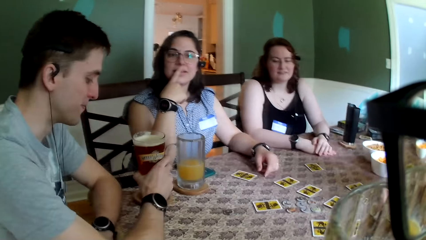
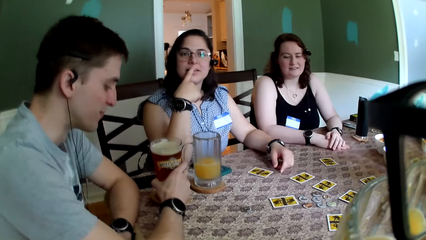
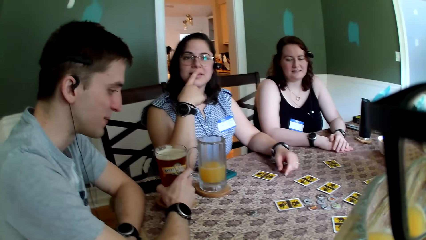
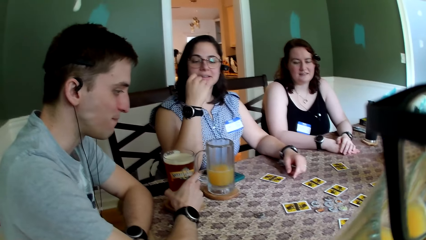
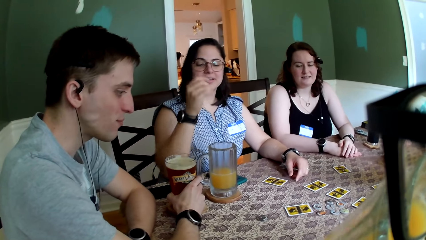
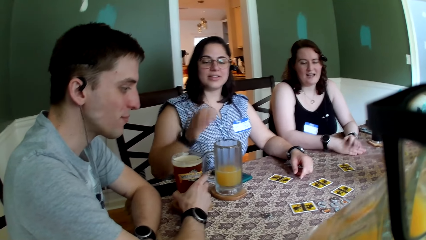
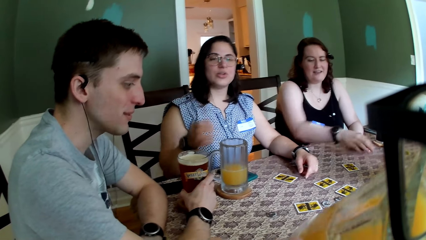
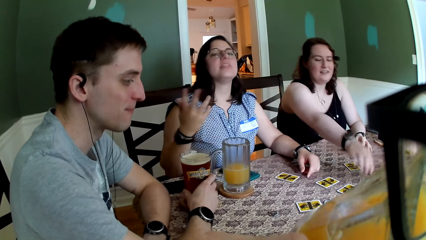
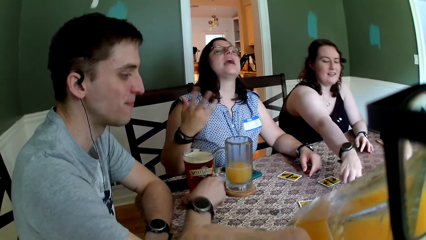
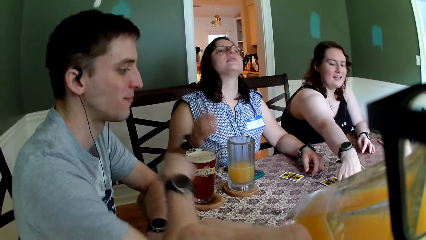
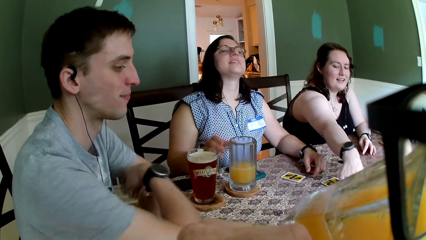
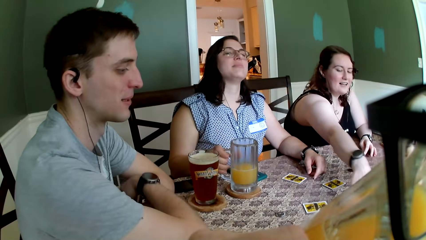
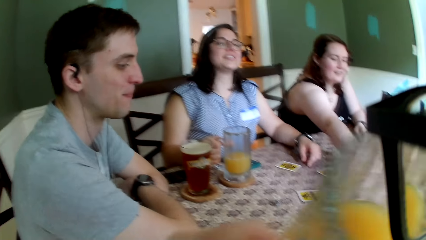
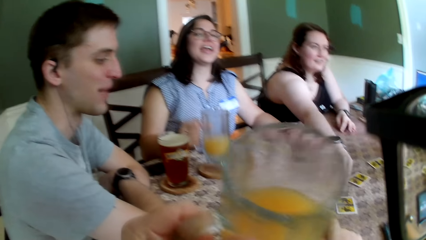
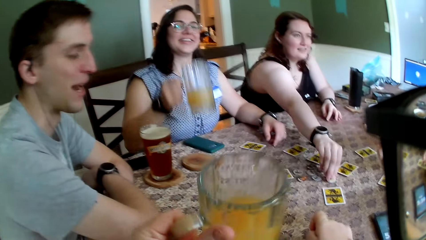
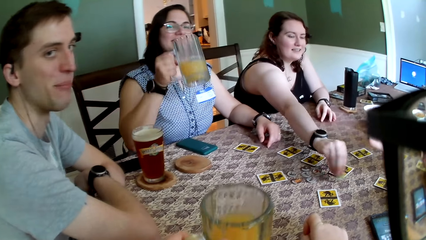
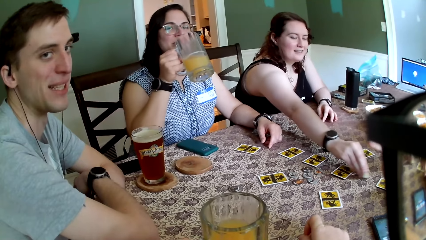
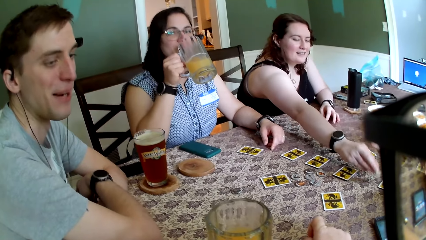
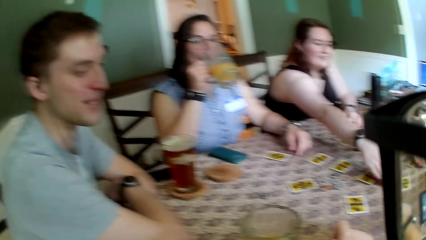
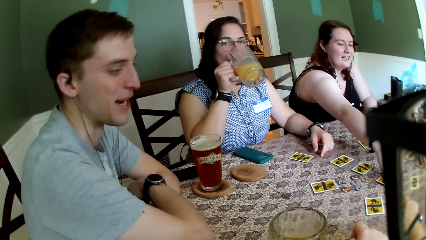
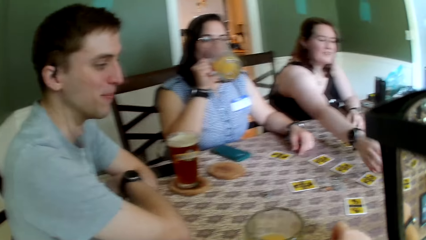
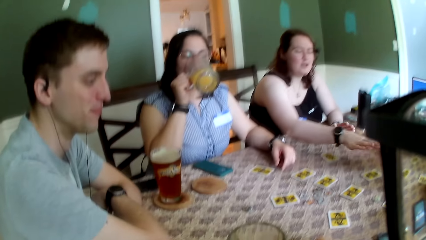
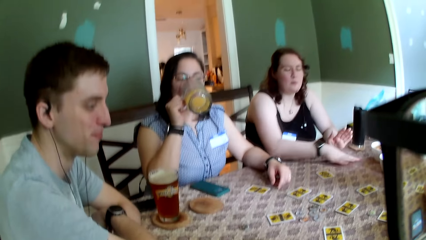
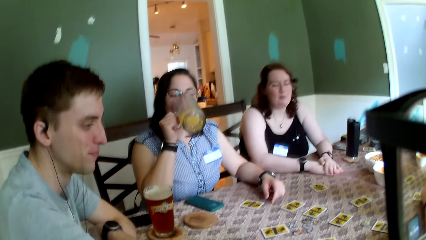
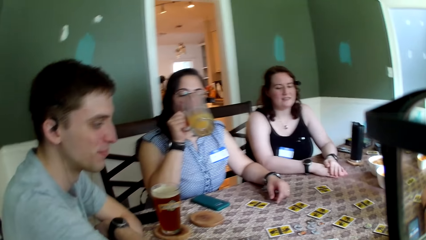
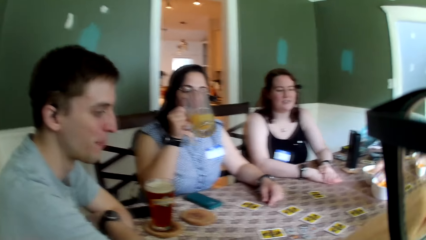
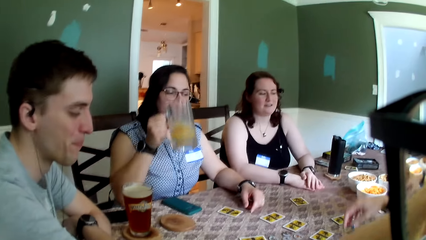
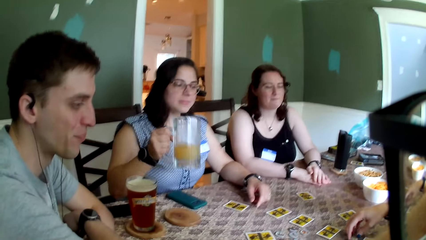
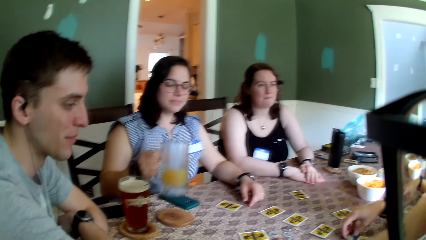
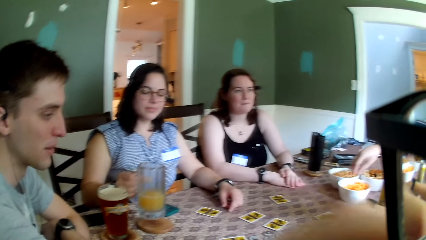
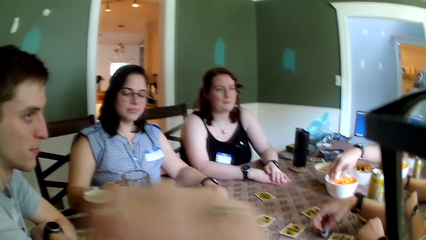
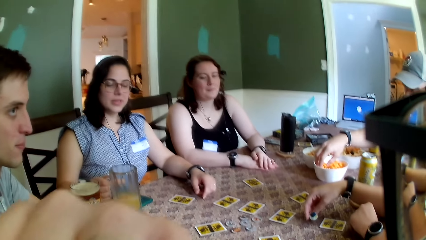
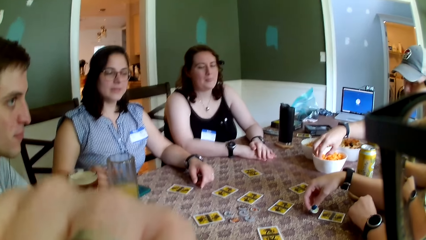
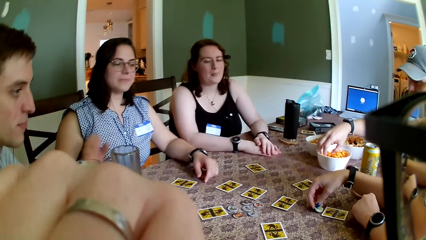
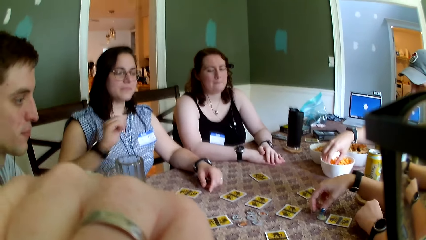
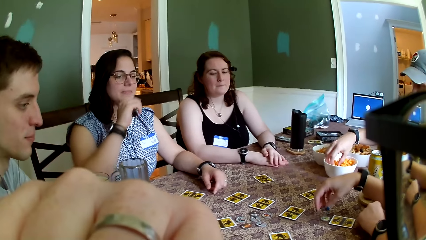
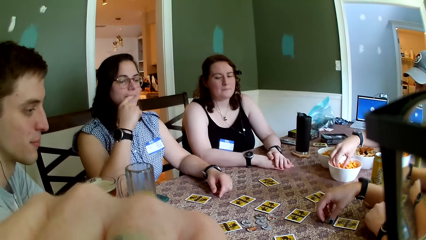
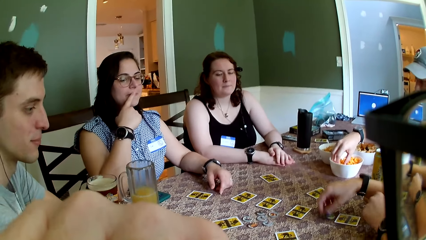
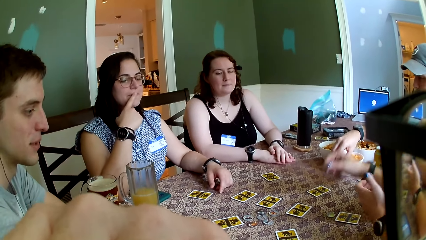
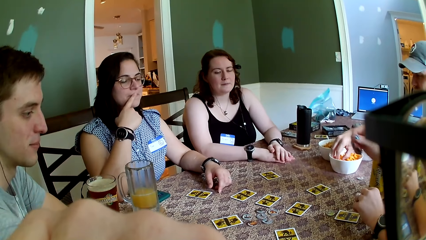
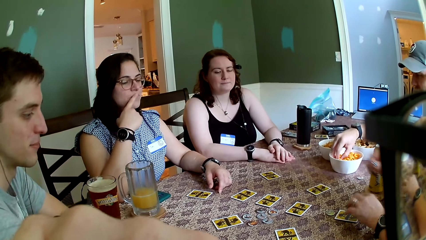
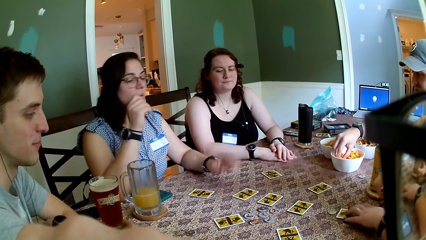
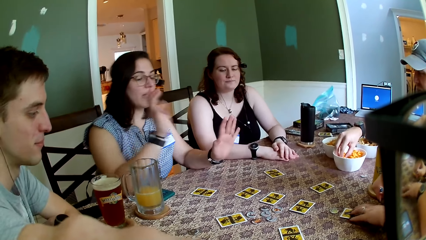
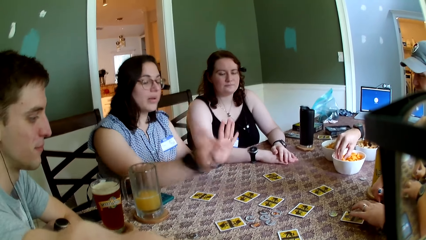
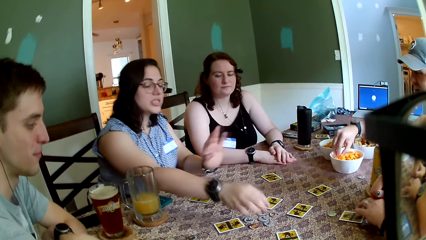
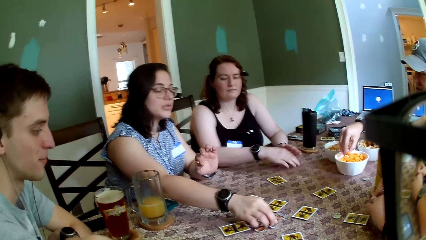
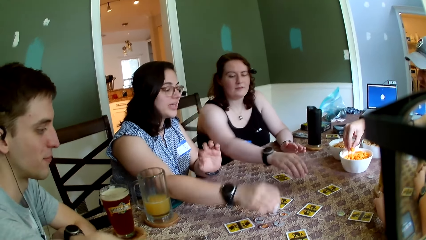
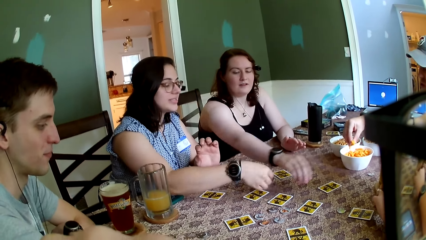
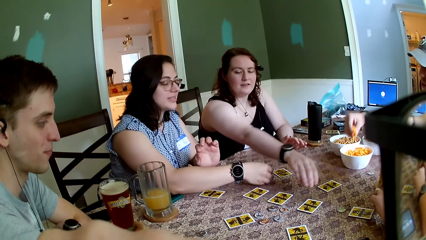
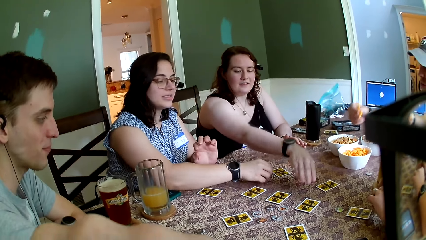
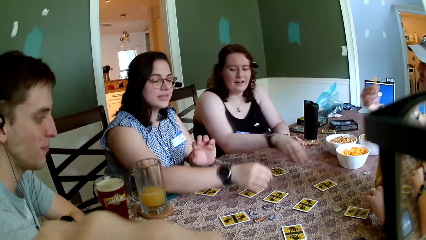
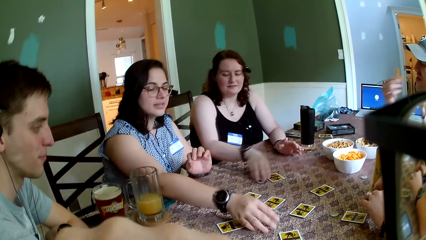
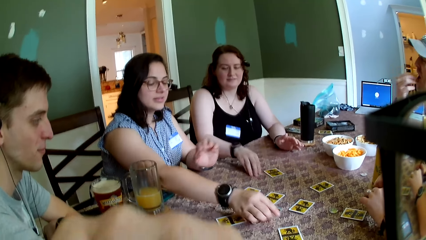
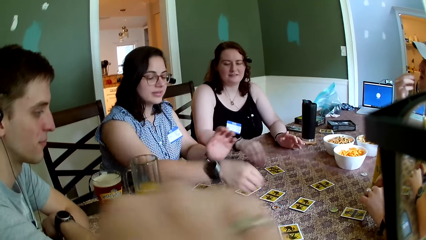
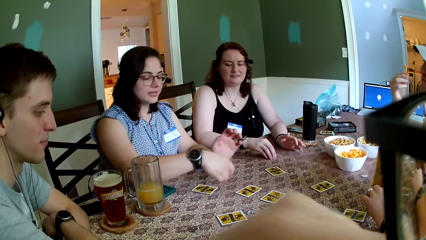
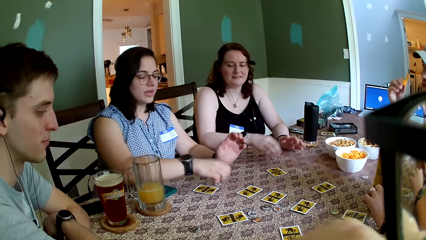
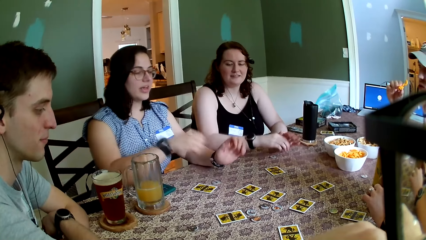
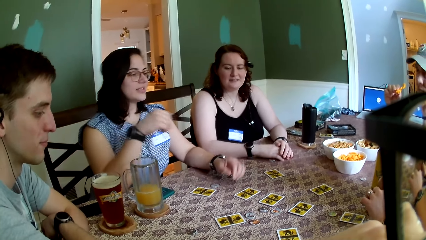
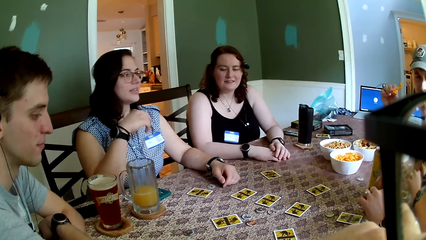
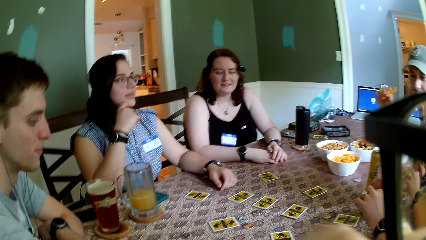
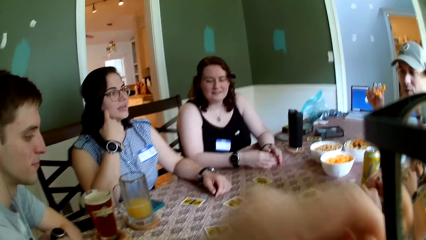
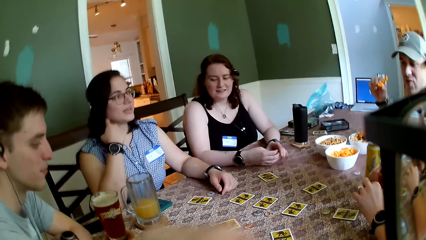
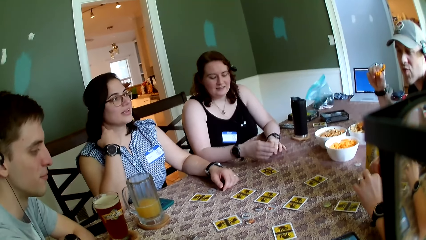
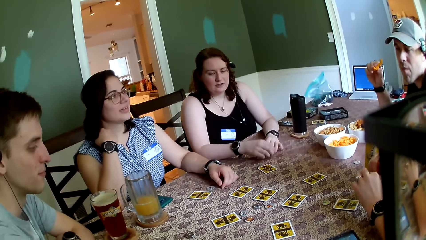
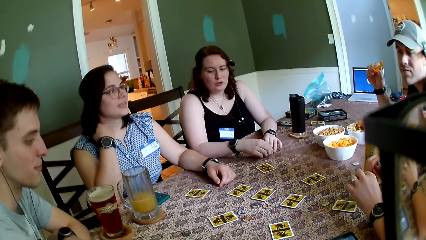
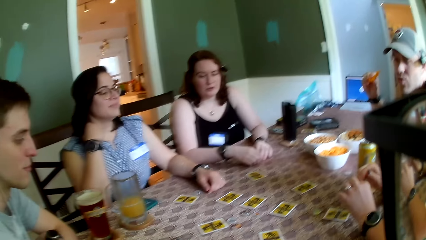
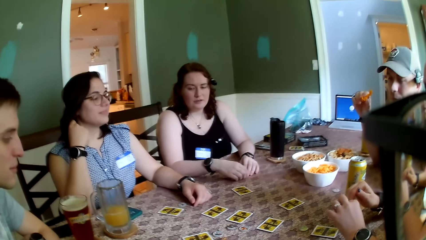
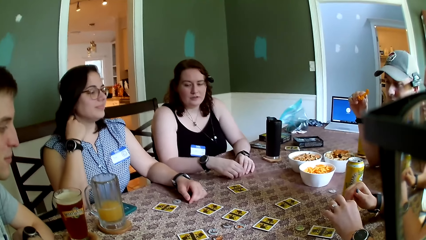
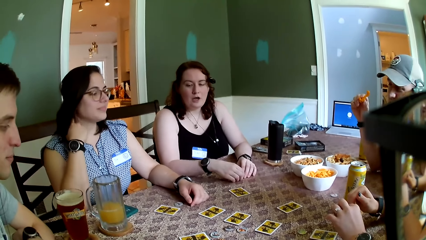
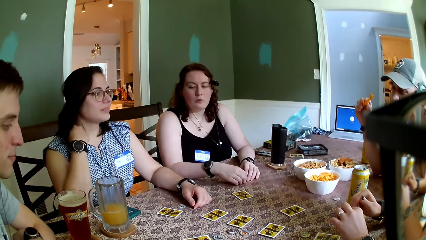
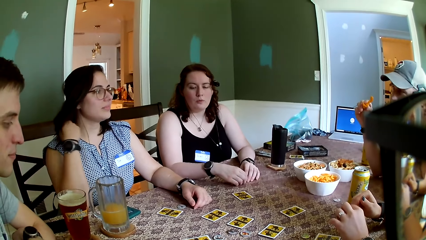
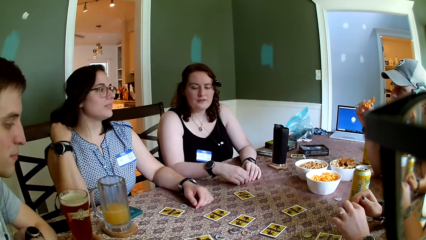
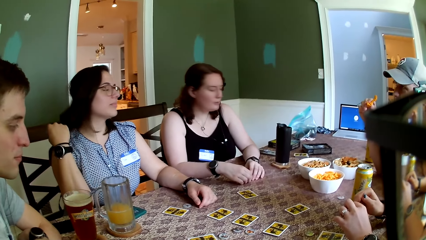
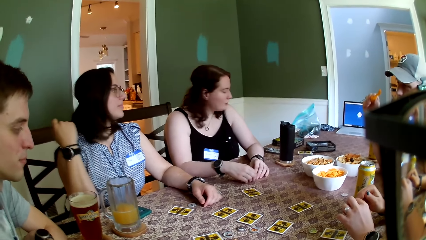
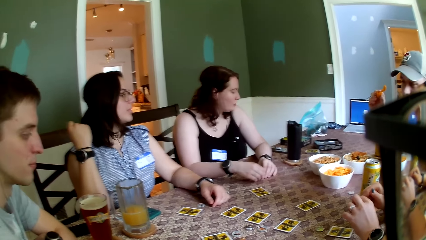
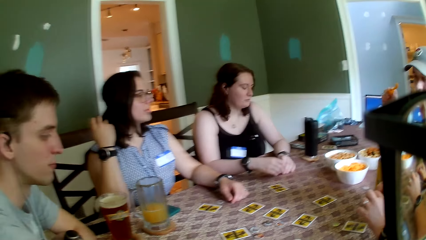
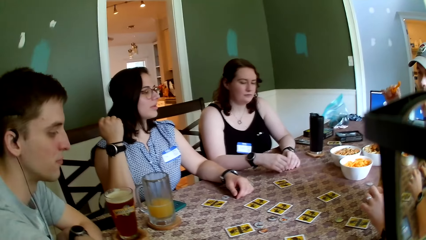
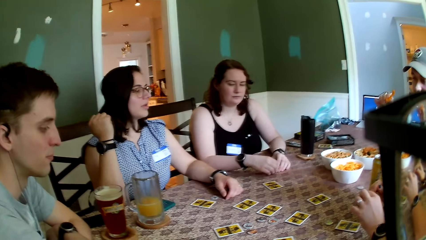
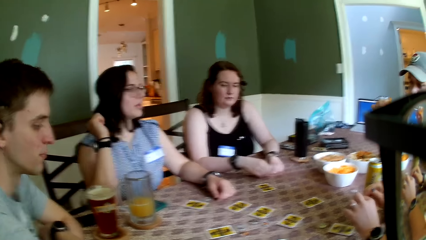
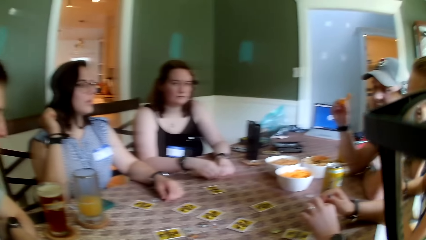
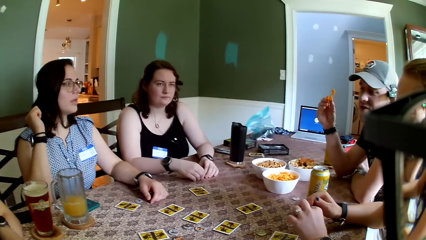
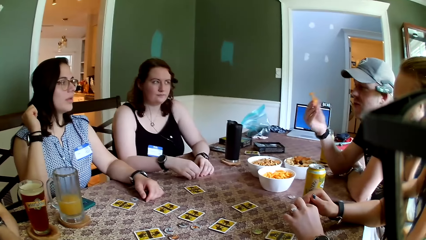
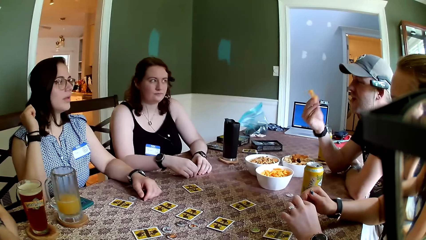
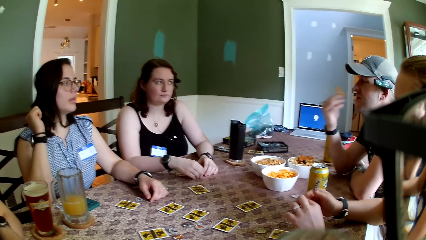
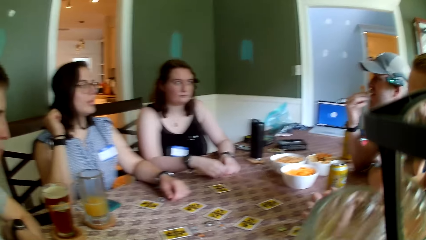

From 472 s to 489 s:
A man drops the cup of beer on a coaster on the table with his right hand. The camera wearer drinks from the cup of juice in his left hand. A woman pushes a card with her right hand on the table. A lady holds cards. Another woman picks the cup of juice with her right hand from the table. The camera wearer drops the cup of juice on the table with his left hand. The second woman drinks from the cup of juice in her right hand and holds the cup of juice with her right hand. A third woman holds a coin in her right hand. Another man picks a snack from the bowl with his right hand. The second woman puts the glass on the table. The third woman drops the coin in her right hand on the table. The camera wearer touches his face. The second woman picks a coin from the table with her right hand and drops the coin on the table with her right hand. She picks a coin from the table with her right hand. The first woman picks the coin from the table with her right hand. The second woman drops the coin on the table with her right hand. The first woman drops the coin on the table with her right hand.
